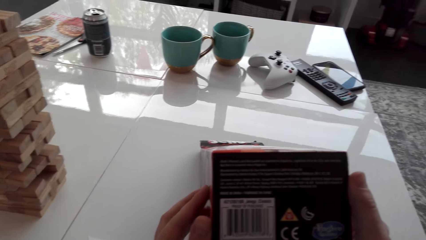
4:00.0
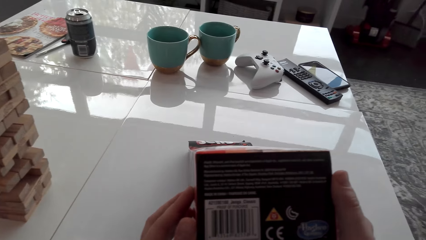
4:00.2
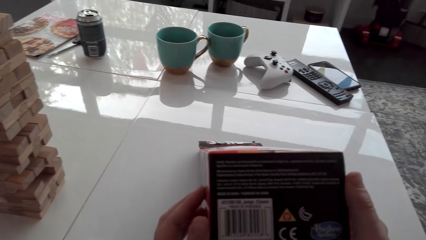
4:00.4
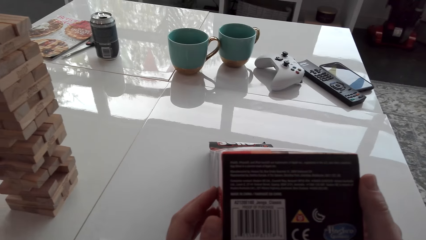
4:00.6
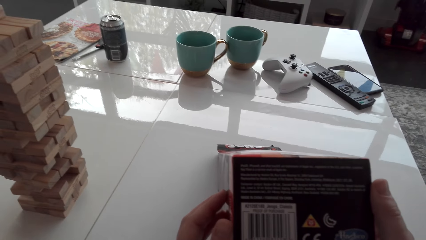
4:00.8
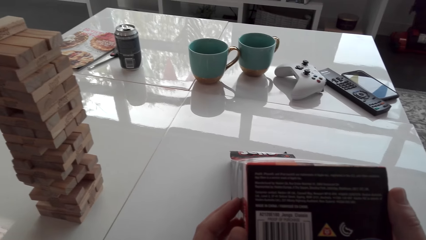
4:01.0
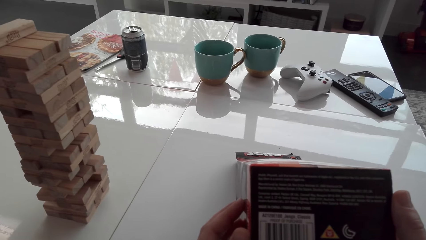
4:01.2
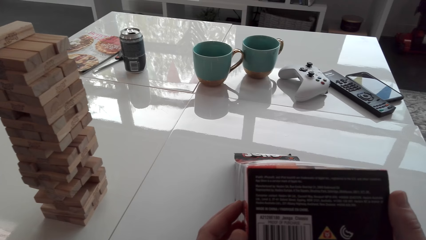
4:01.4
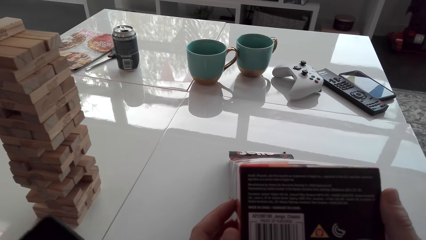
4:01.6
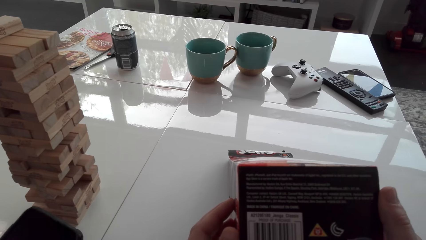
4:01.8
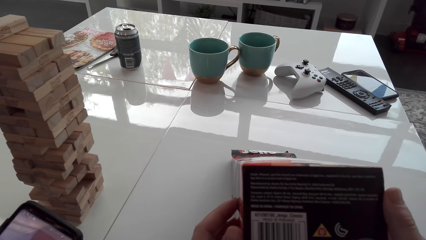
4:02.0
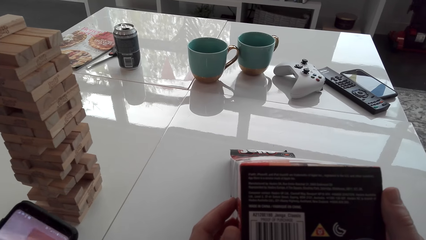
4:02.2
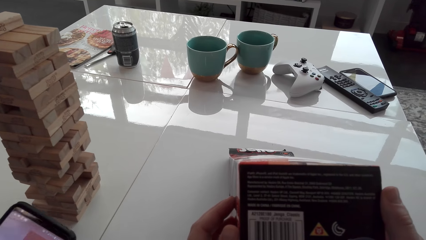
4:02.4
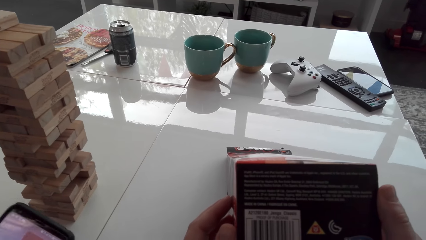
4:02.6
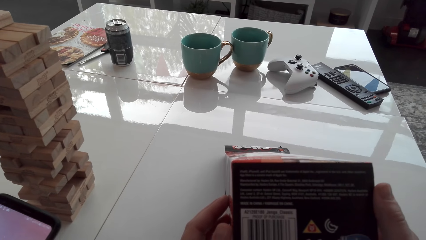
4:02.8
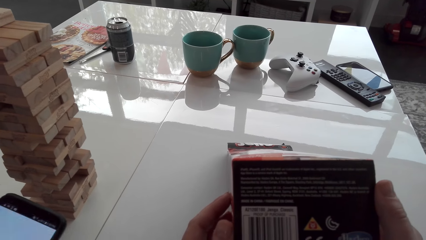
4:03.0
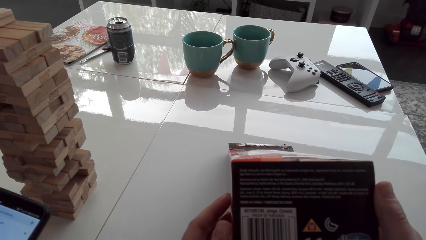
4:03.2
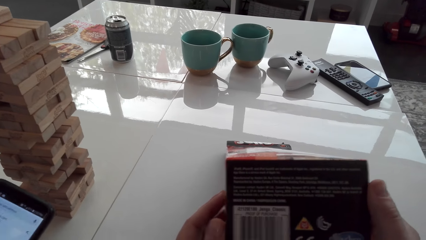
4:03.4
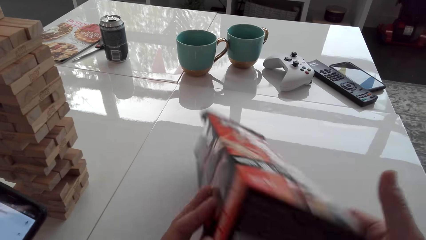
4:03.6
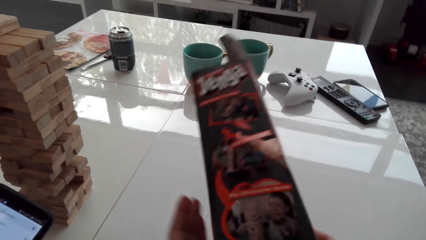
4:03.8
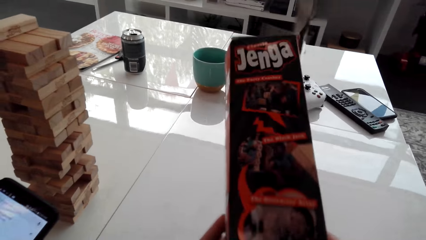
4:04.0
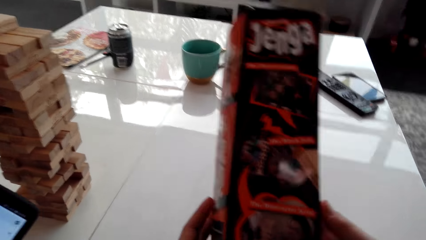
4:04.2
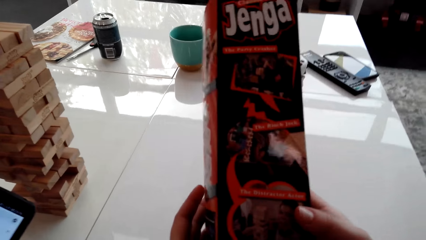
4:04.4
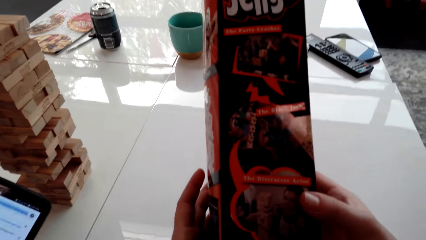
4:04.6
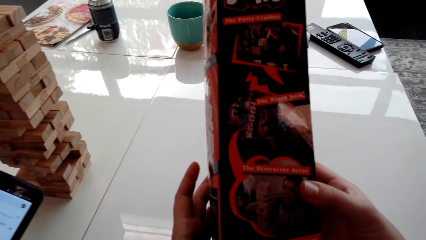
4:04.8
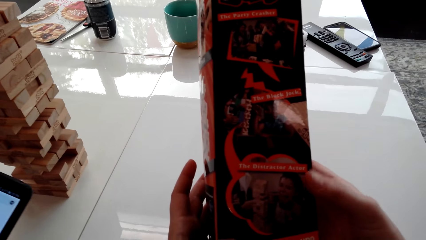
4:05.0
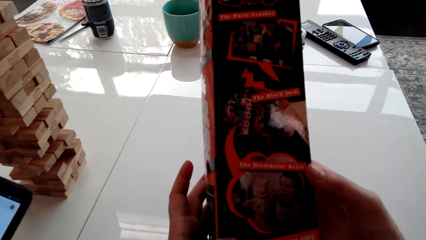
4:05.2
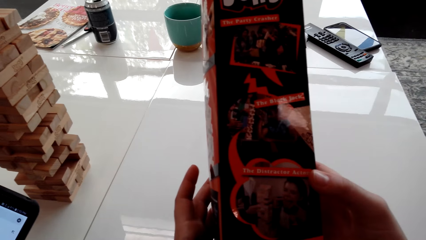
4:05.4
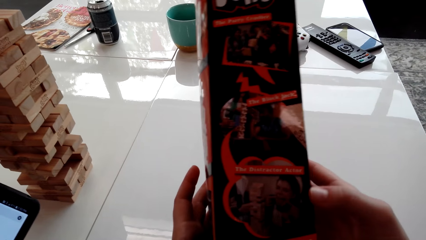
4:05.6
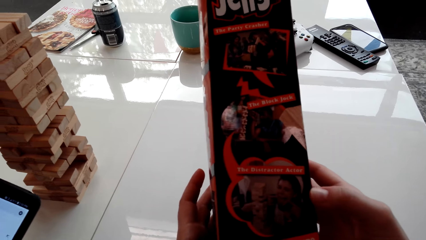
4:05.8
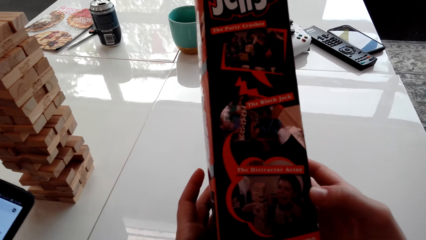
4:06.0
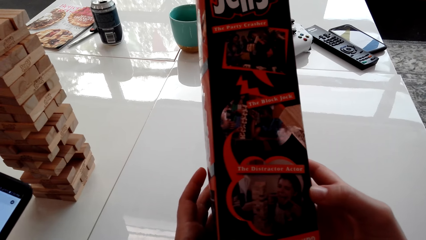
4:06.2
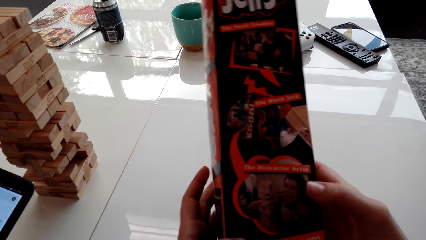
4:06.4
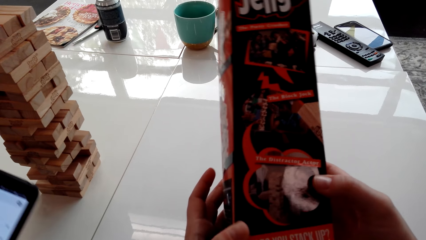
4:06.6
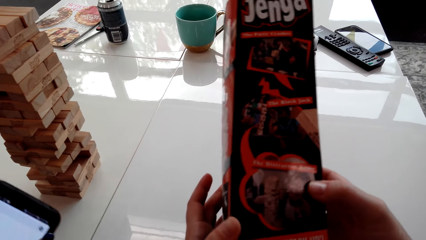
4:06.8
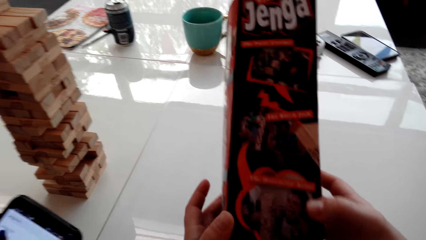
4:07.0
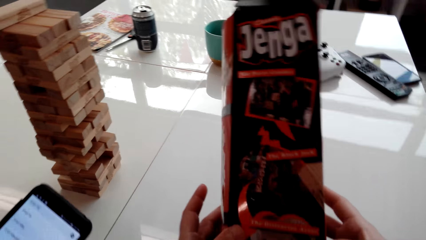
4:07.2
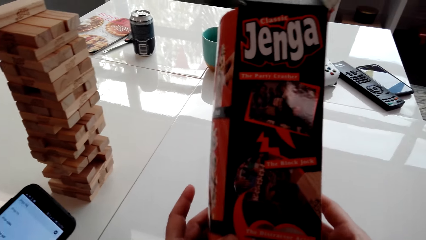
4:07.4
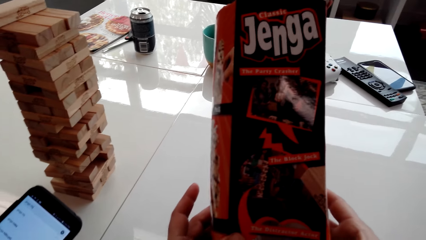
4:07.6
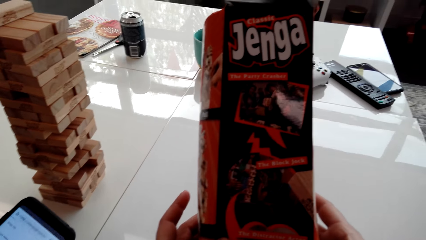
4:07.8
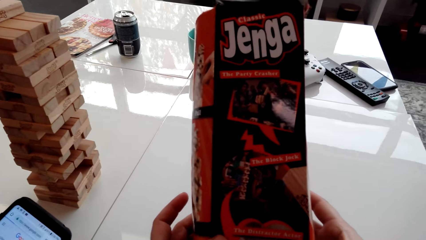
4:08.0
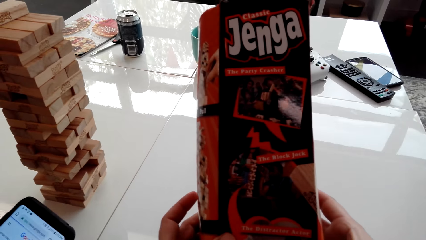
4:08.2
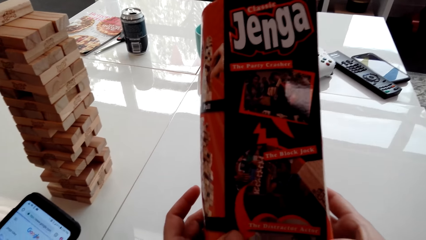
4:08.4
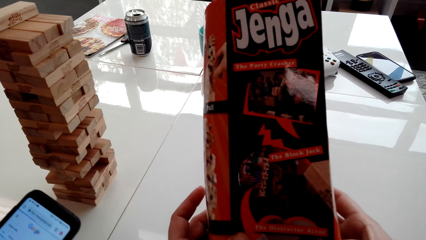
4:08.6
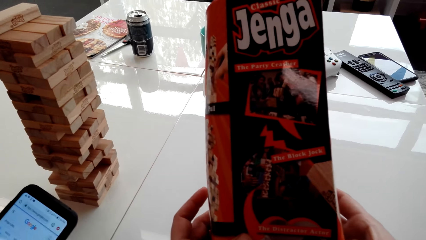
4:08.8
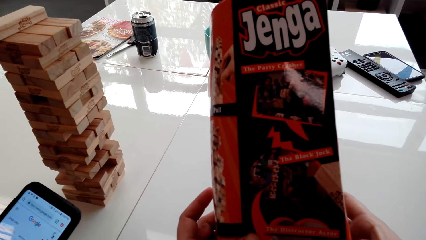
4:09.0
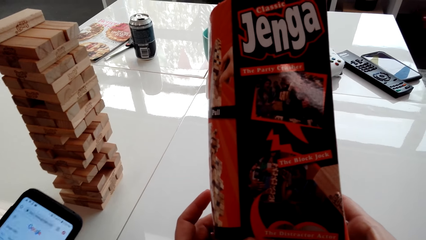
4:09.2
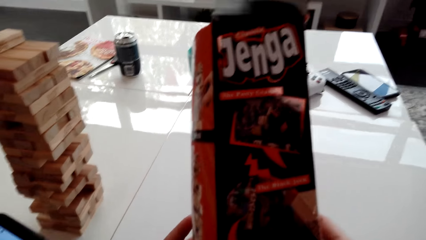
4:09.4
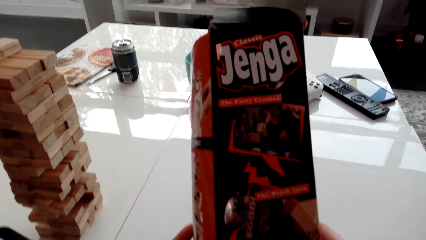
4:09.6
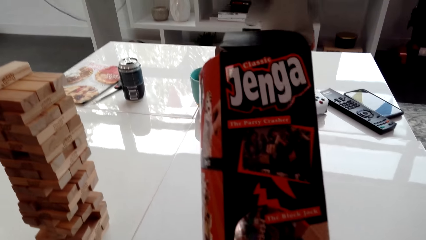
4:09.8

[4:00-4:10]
The camera wearer reads the box of blocks. A lady scrolls the phone. The camera wearer reads the box of blocks.

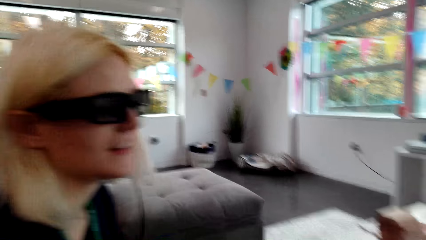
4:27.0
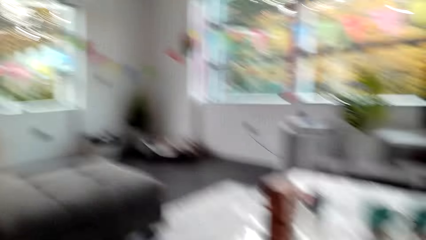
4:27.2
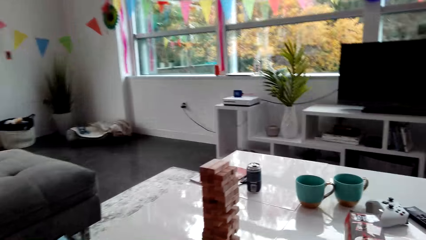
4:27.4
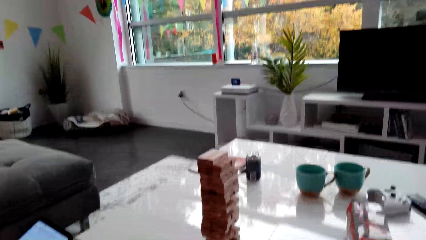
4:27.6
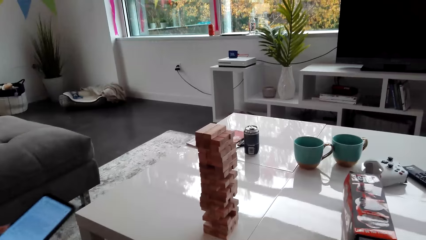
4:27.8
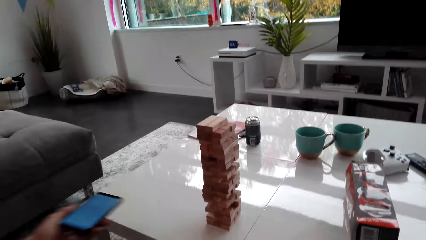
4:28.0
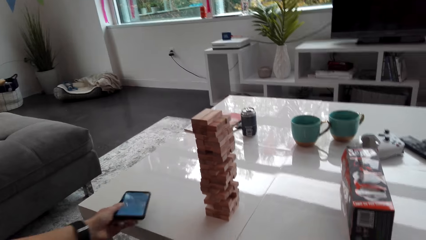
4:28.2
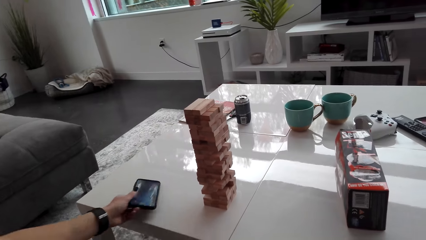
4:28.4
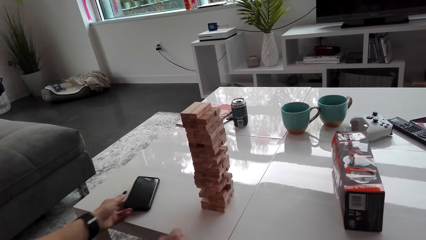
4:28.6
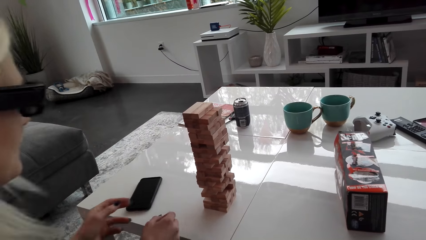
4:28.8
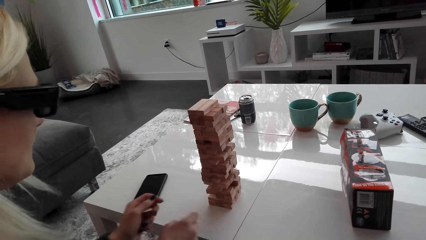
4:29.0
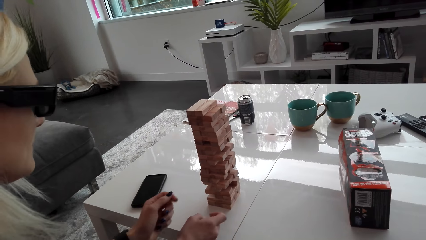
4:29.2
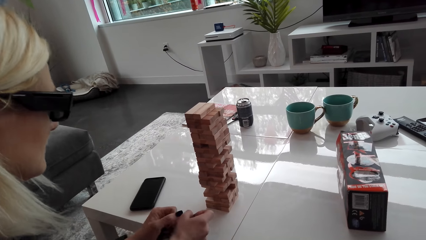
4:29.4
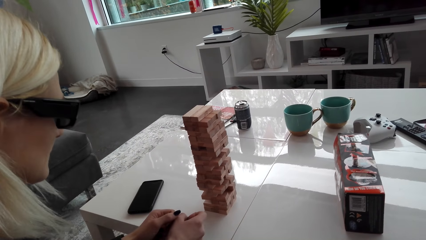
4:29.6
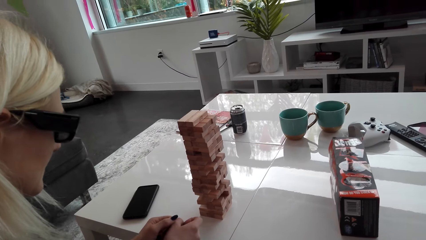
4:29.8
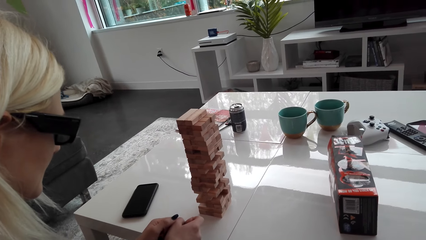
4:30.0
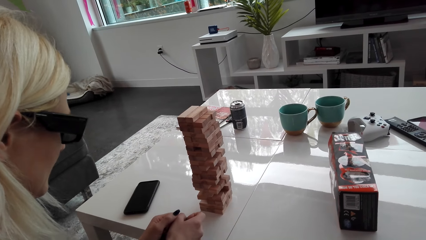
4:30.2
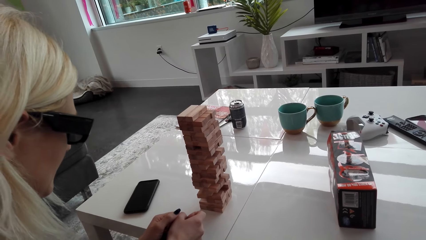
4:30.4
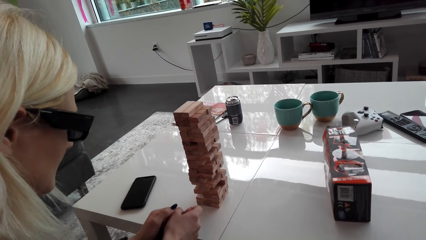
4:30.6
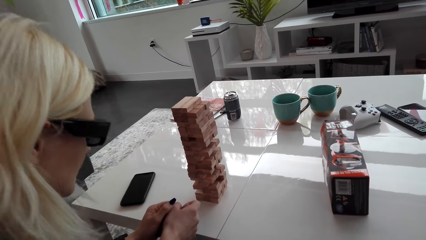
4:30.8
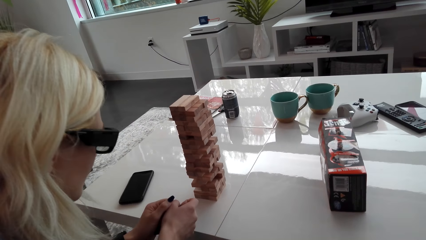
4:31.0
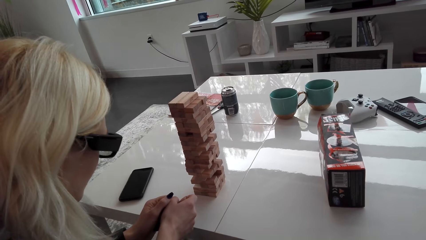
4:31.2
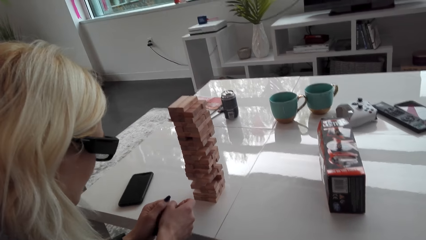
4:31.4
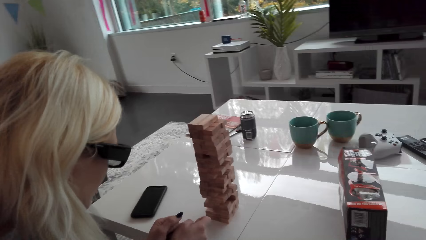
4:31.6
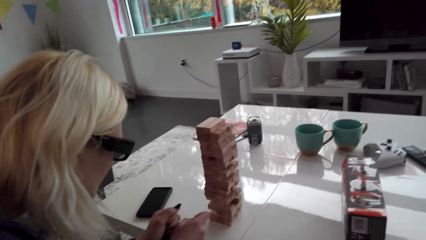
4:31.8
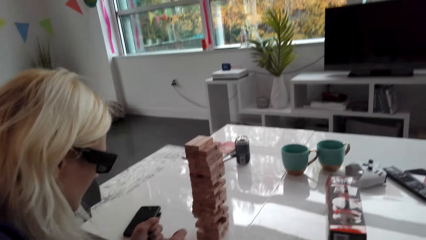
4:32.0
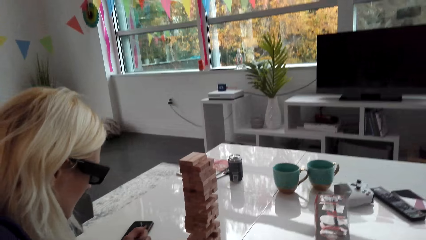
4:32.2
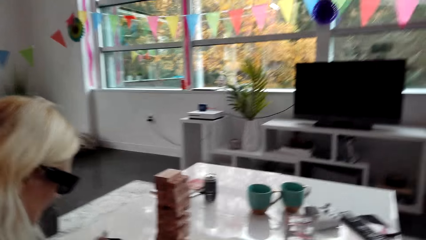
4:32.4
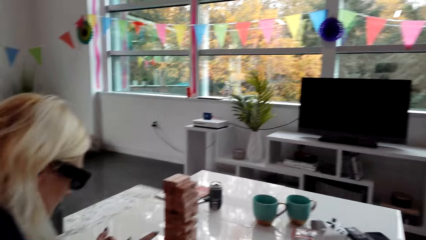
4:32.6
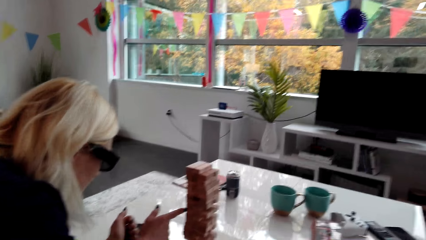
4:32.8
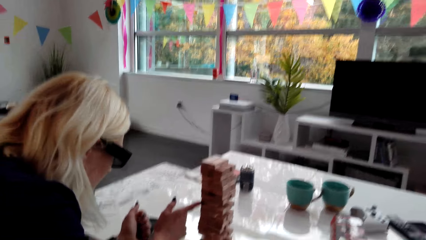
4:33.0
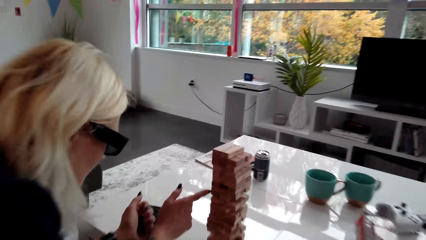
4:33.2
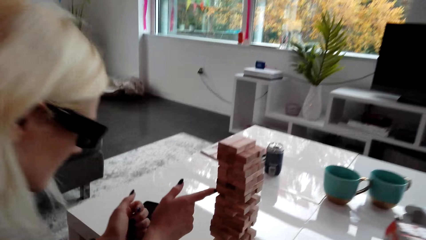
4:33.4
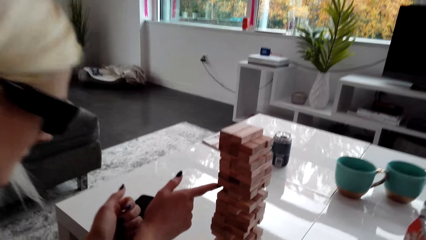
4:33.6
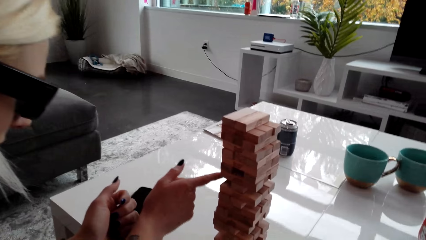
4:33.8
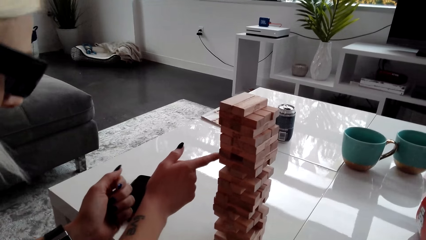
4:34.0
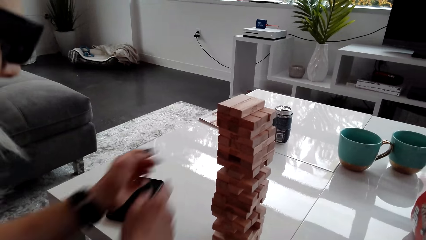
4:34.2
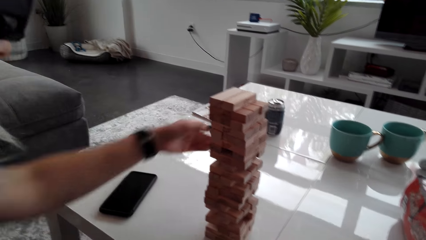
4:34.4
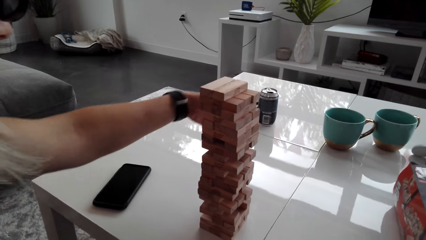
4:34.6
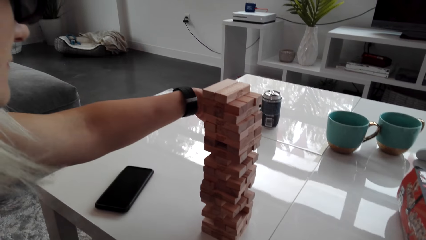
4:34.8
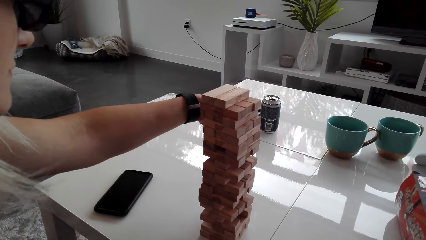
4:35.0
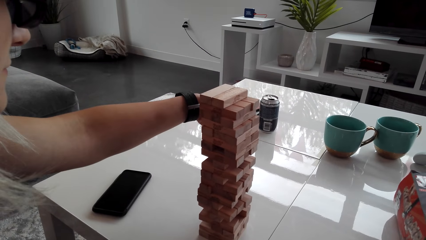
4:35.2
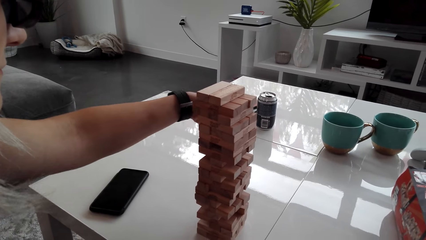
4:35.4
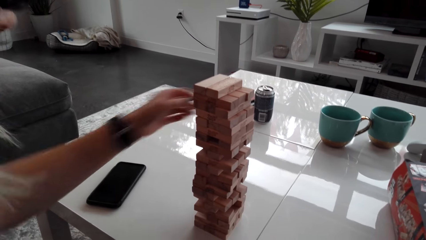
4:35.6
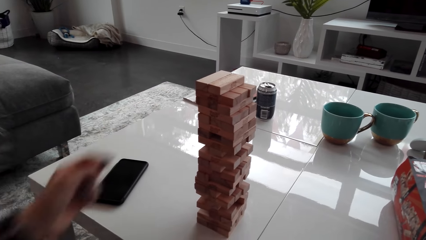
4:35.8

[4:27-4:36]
A lady drops a phone on the table. The lady stares at the block tower. The lady picks a block from the tower.
